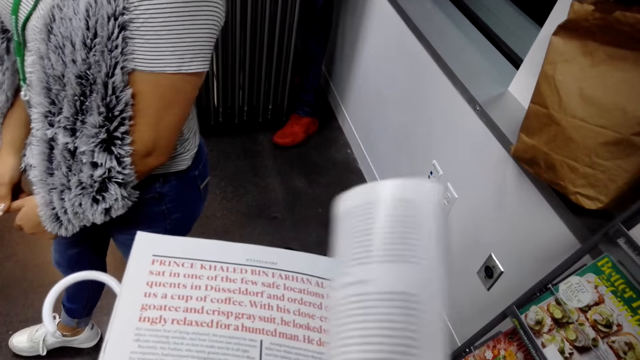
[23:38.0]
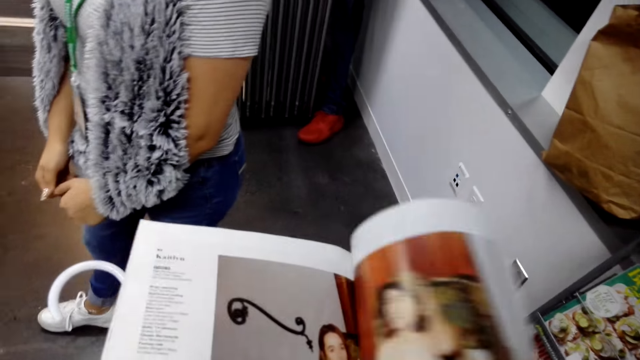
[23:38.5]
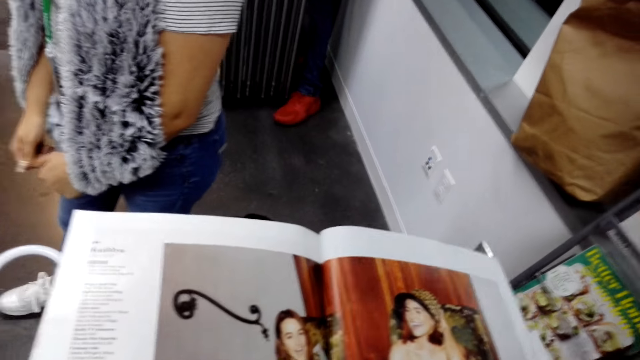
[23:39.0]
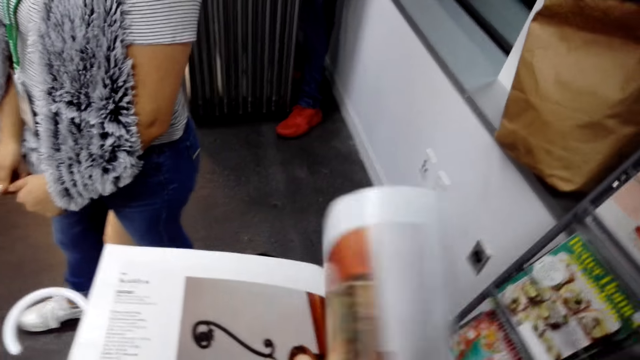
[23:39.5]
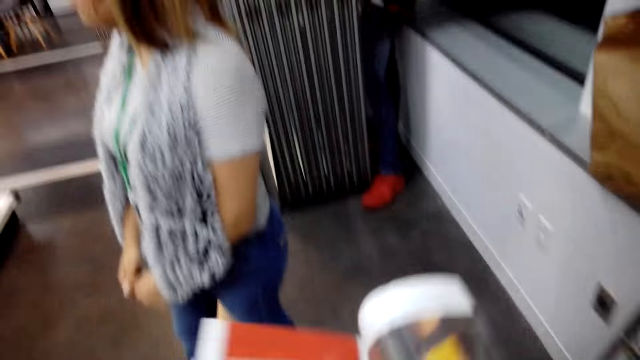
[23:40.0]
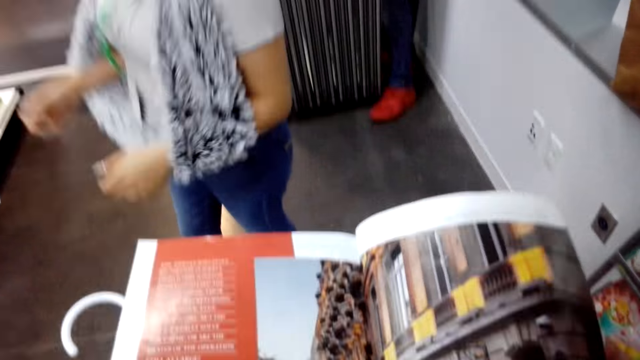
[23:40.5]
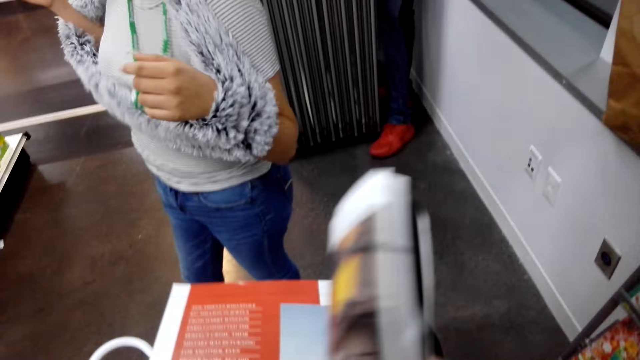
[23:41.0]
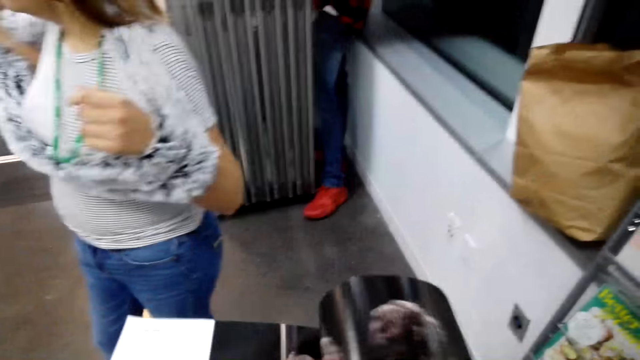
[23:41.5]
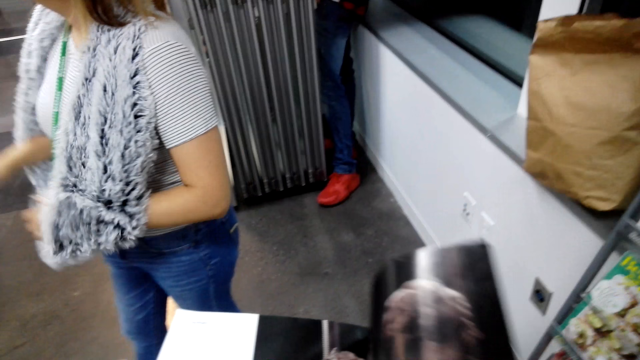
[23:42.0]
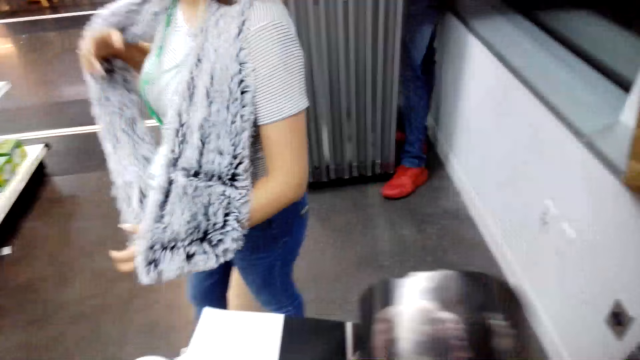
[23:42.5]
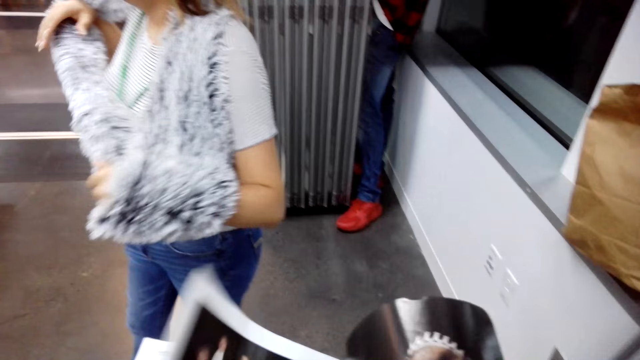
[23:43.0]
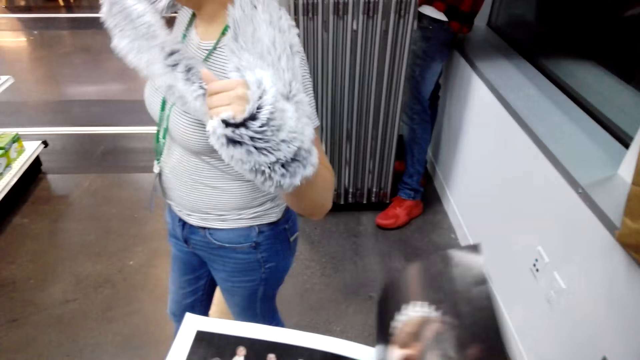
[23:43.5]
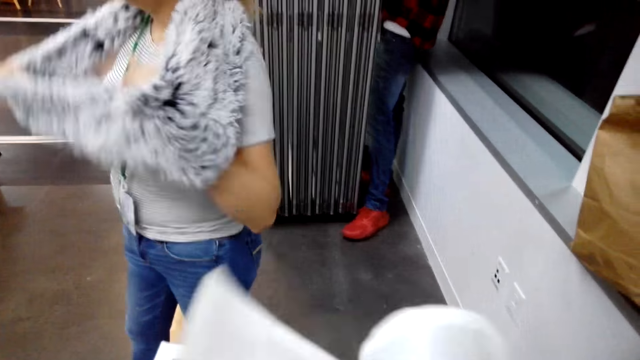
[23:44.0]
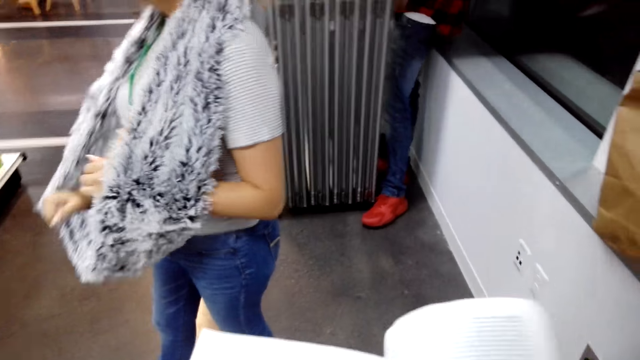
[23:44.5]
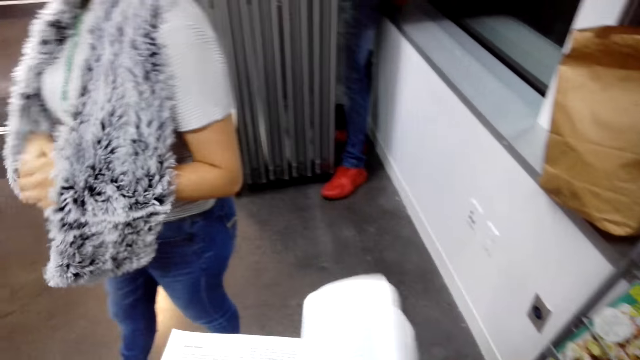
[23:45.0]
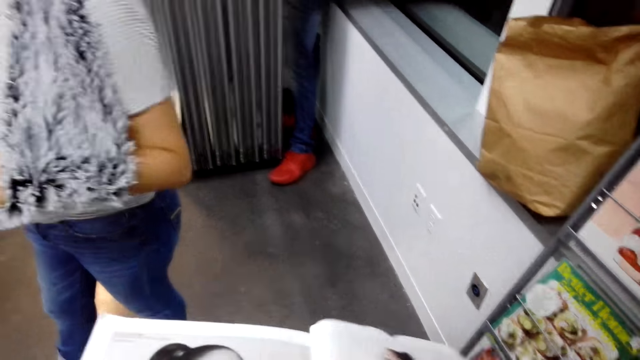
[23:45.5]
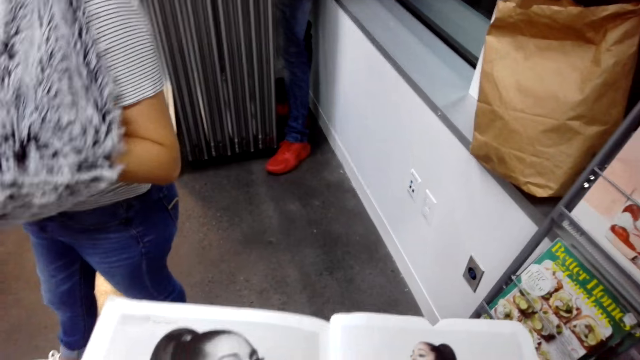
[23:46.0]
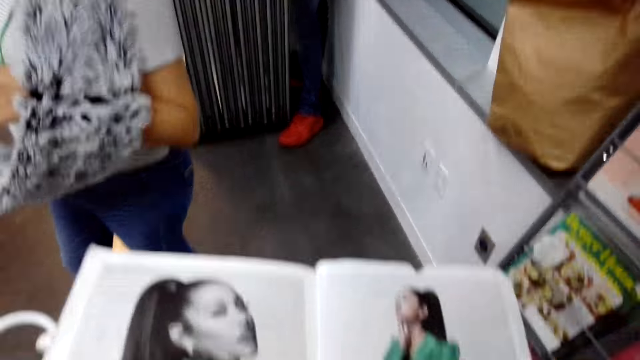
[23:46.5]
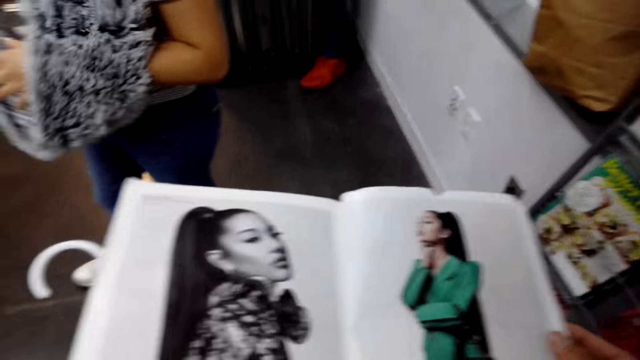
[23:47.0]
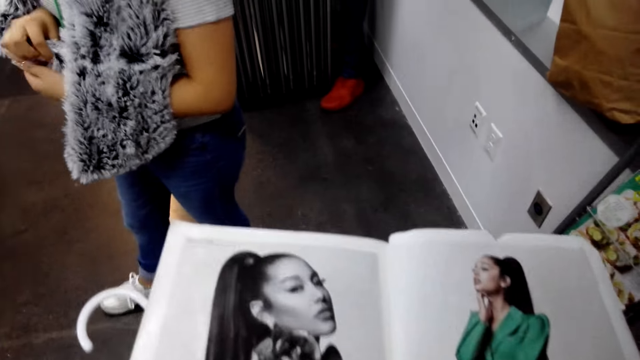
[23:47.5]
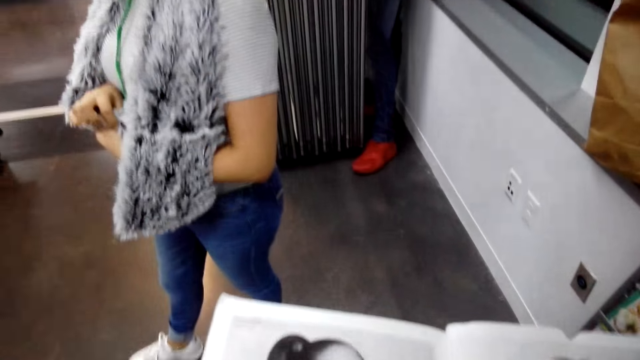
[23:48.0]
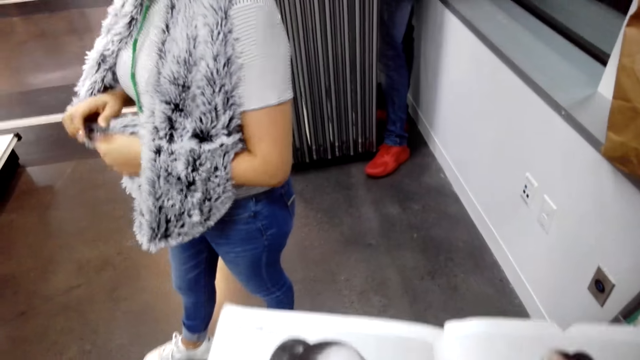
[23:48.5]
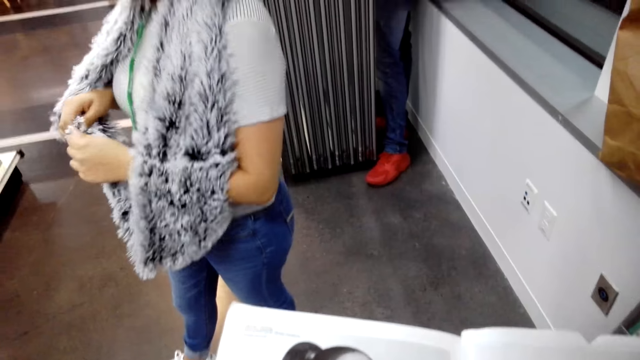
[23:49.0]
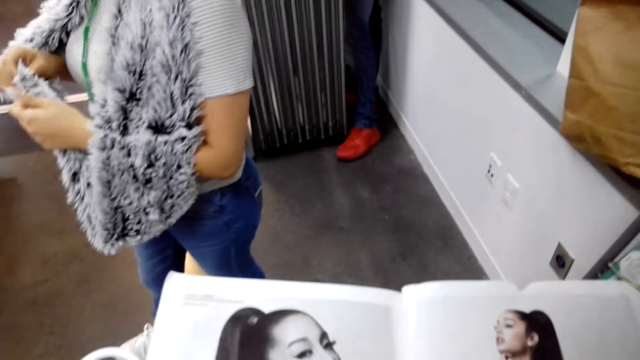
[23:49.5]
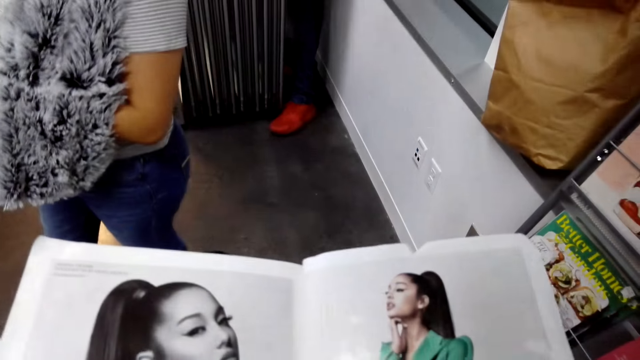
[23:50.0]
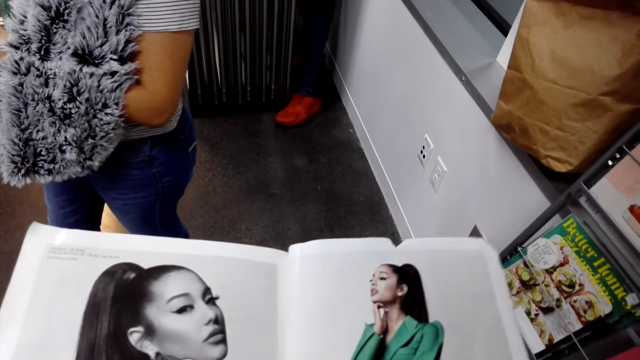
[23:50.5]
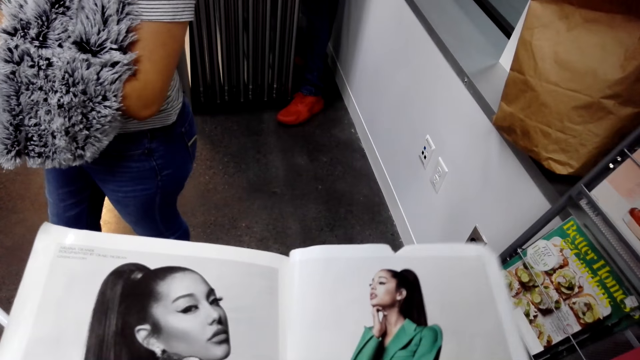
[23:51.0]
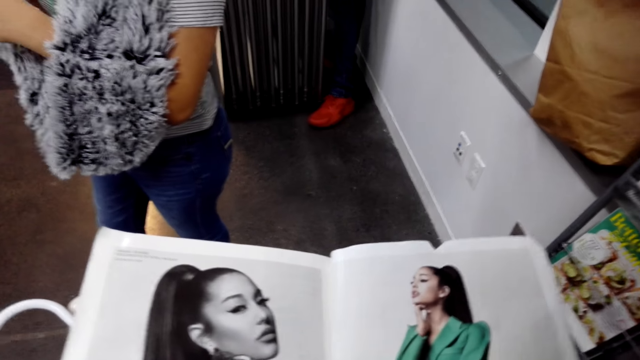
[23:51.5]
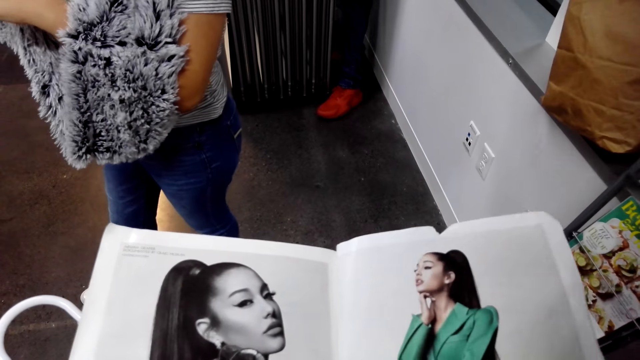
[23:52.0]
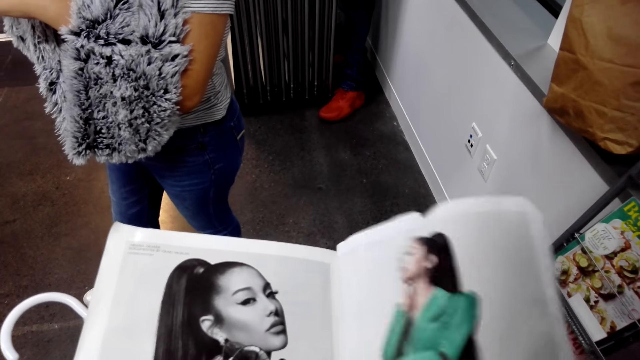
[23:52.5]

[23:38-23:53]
The lady touches the scarf with both hands. The camera wearer turns the pages of the magazine. They stare at the magazine.

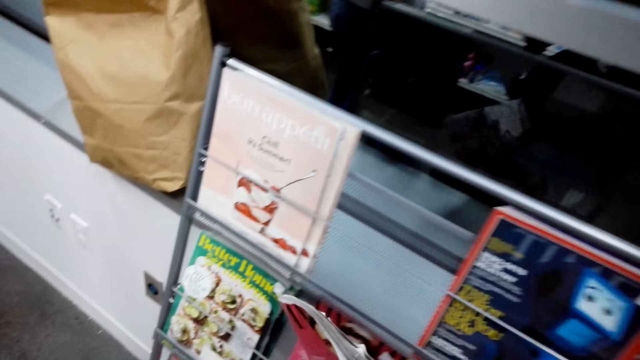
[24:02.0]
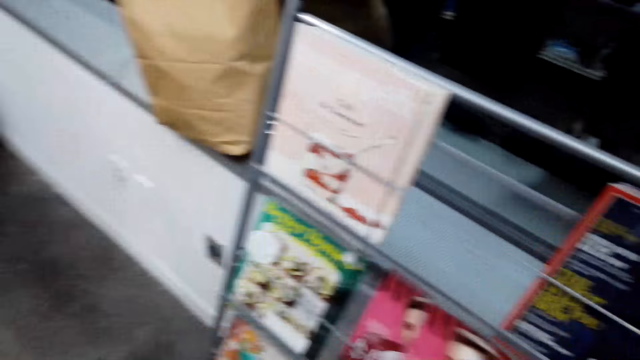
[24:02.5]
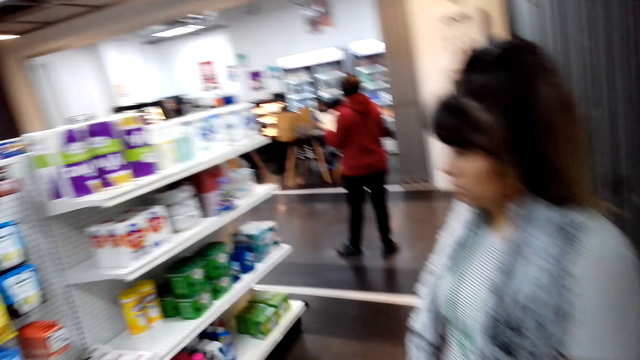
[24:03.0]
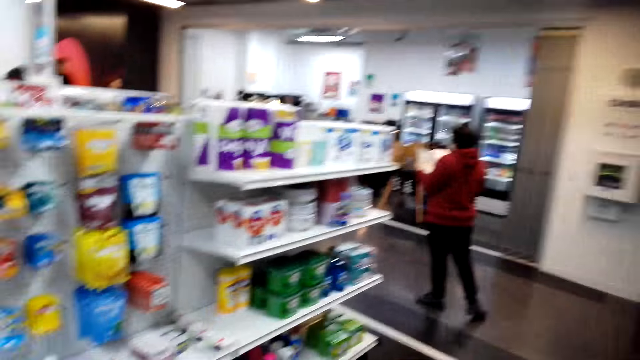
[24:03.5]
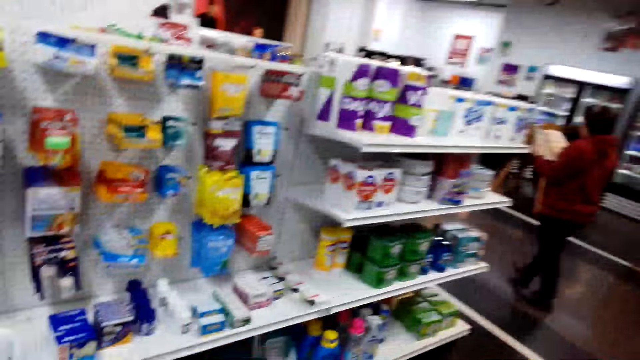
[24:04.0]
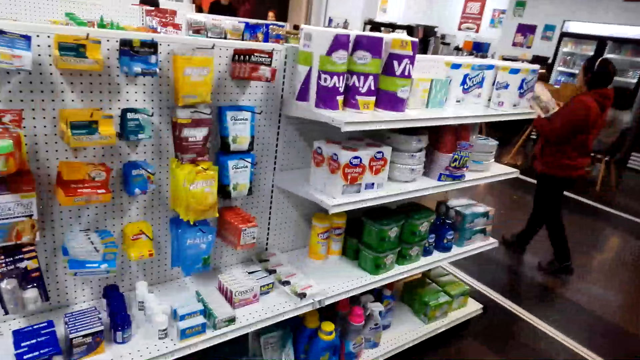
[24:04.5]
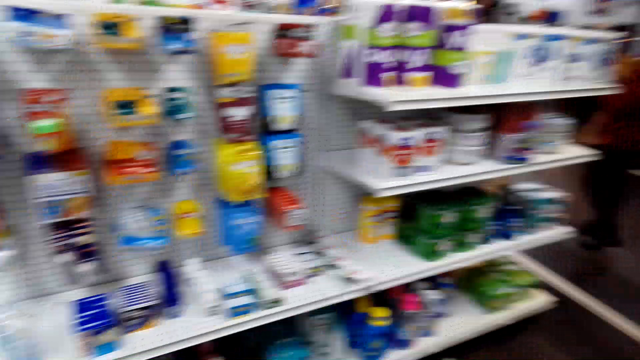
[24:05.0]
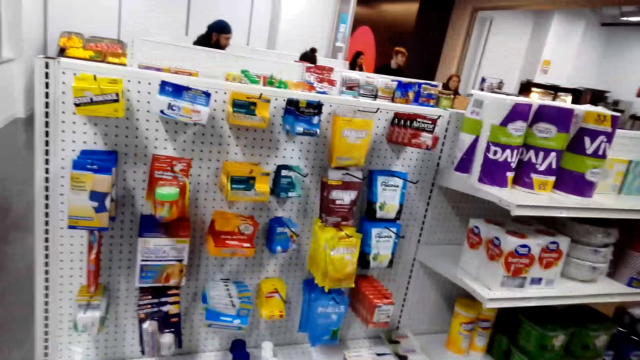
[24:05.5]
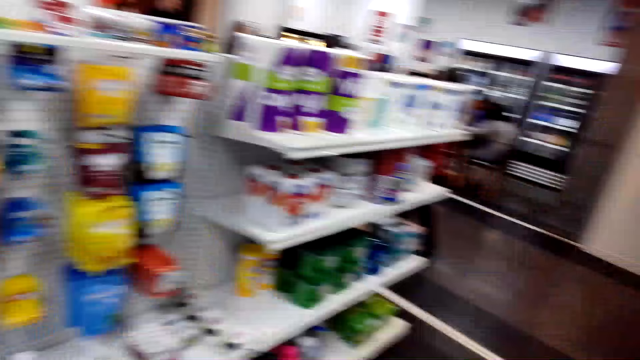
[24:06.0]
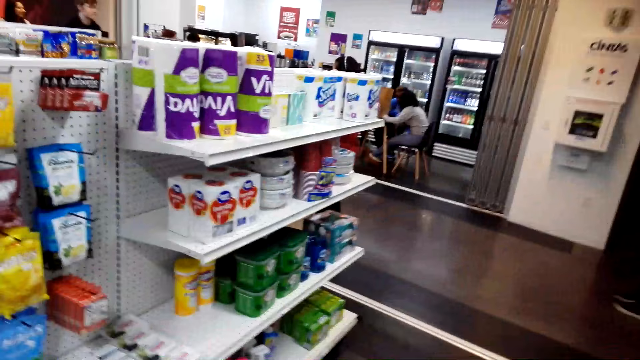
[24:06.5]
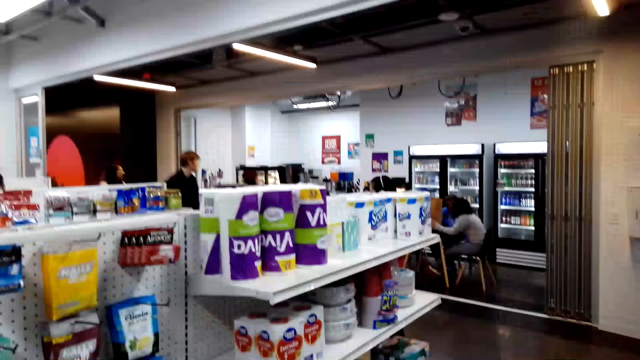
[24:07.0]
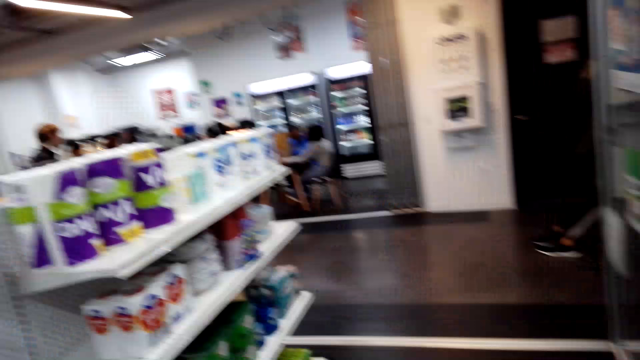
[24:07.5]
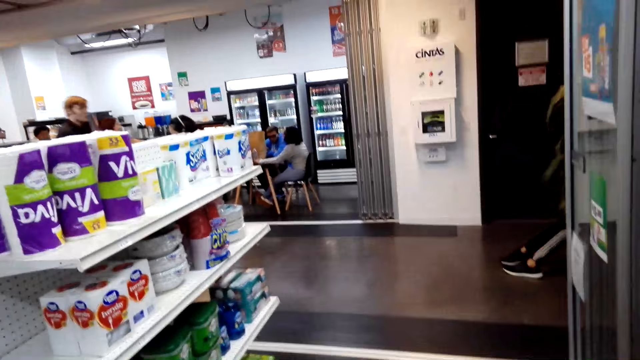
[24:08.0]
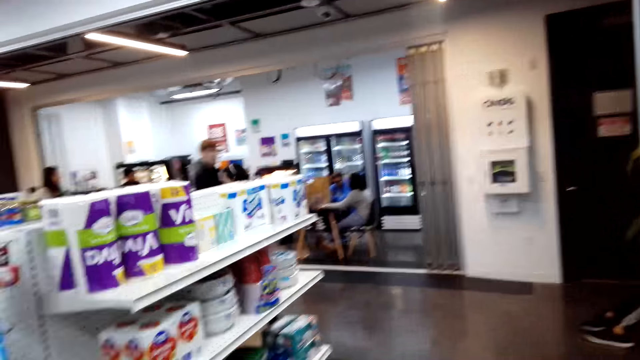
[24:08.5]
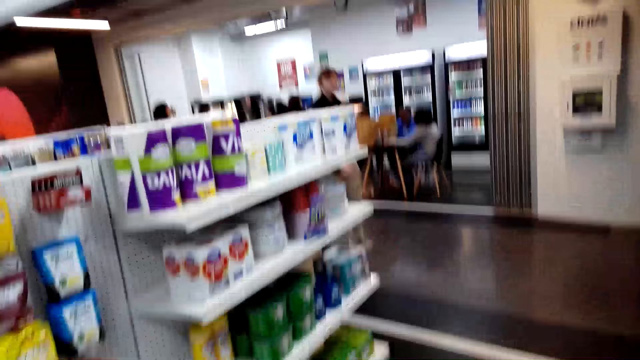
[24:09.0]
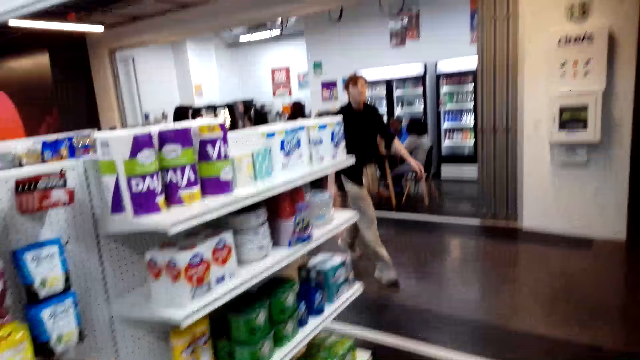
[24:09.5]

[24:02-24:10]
The camera wearer puts the book on the shelf. They stare at the serviette. They walk.
